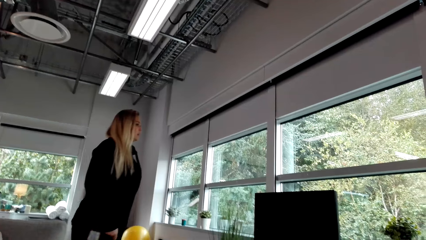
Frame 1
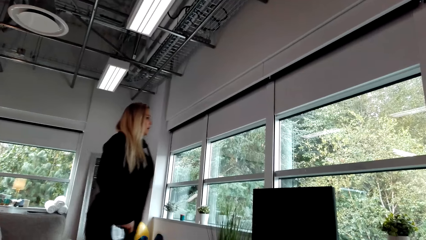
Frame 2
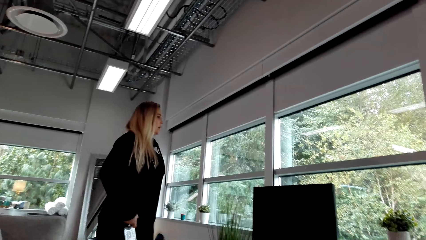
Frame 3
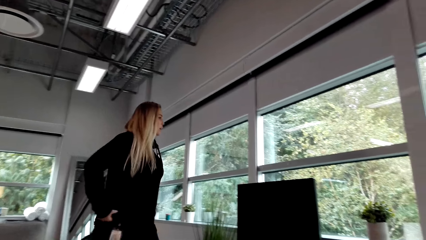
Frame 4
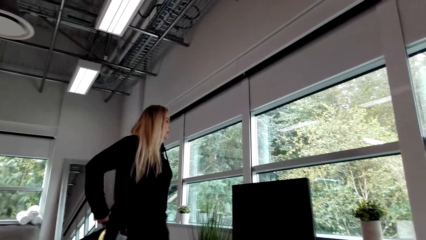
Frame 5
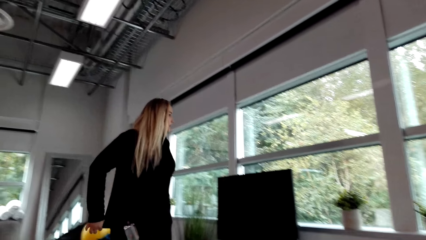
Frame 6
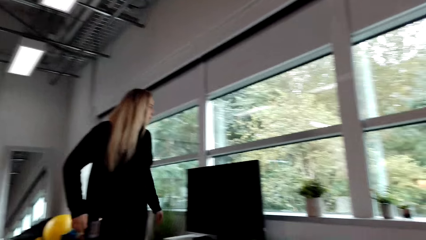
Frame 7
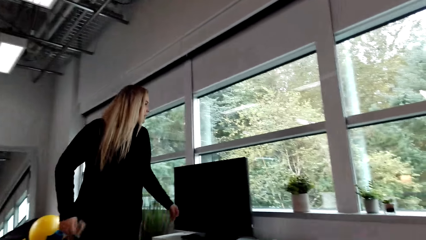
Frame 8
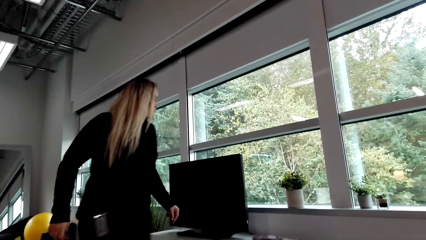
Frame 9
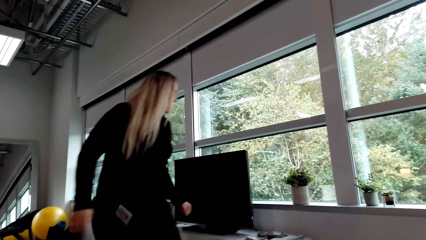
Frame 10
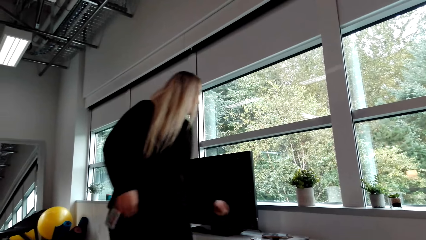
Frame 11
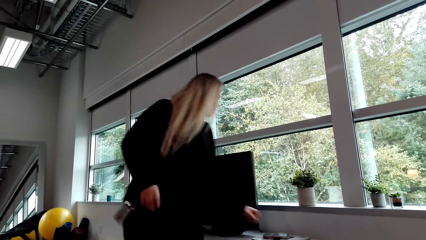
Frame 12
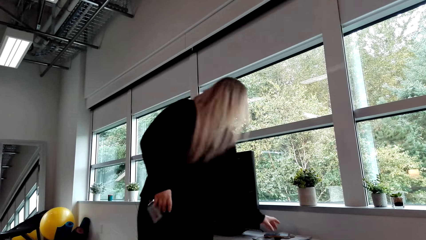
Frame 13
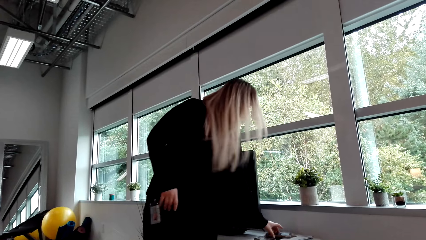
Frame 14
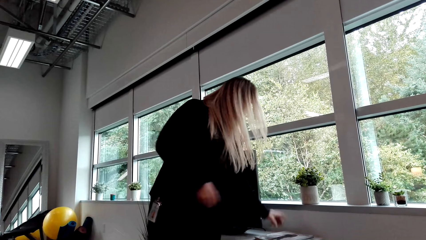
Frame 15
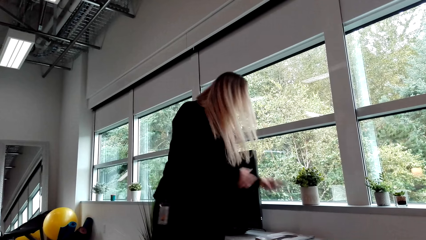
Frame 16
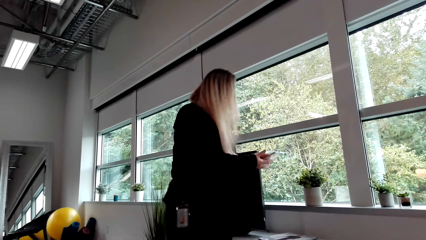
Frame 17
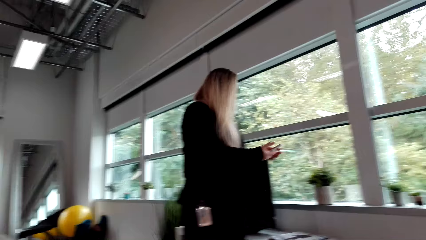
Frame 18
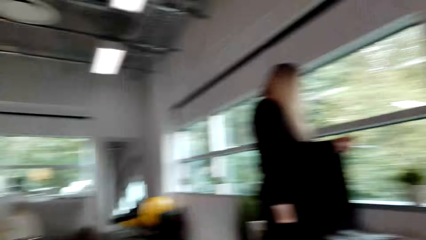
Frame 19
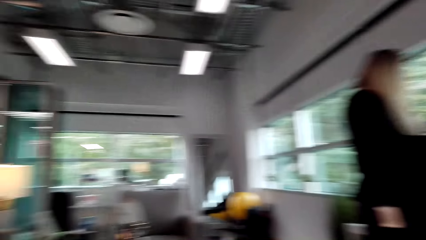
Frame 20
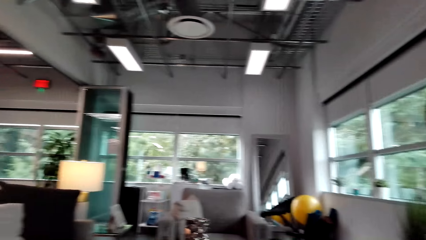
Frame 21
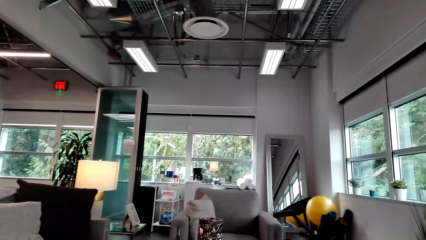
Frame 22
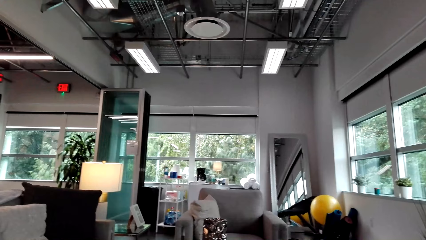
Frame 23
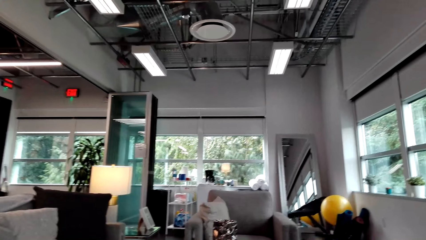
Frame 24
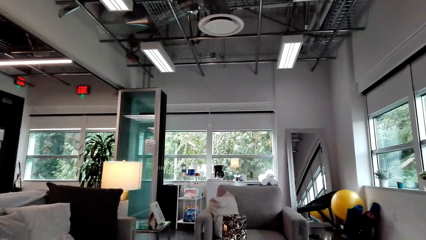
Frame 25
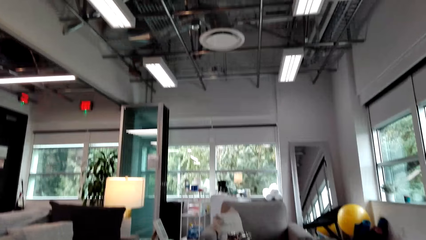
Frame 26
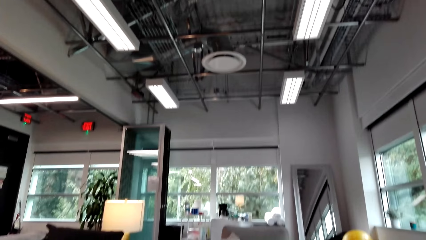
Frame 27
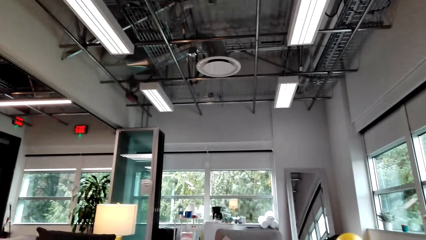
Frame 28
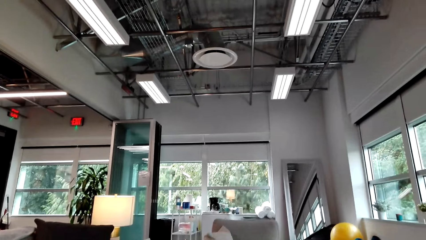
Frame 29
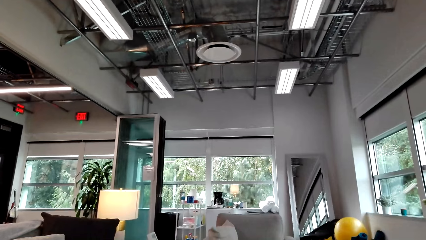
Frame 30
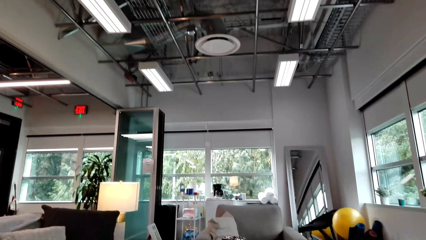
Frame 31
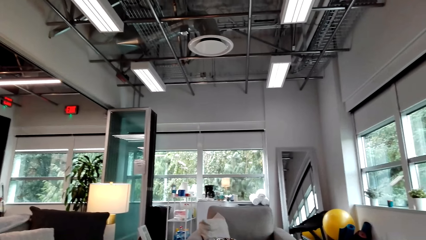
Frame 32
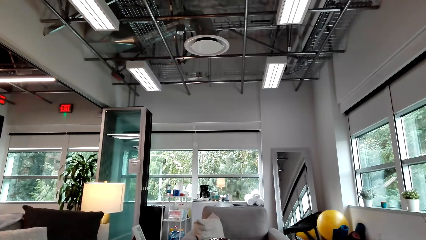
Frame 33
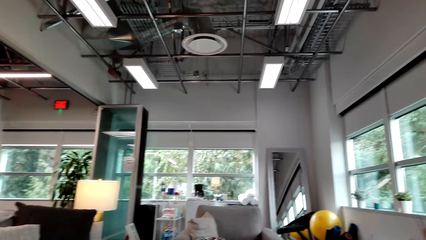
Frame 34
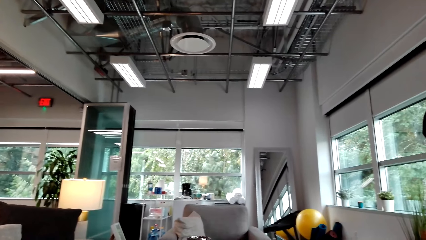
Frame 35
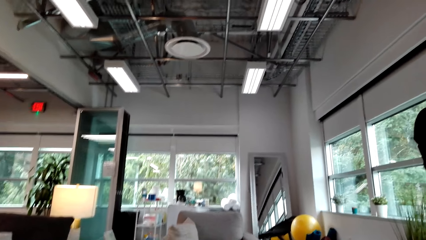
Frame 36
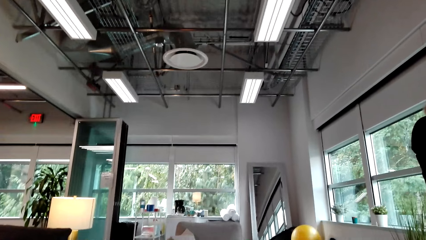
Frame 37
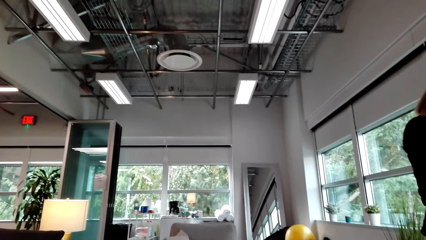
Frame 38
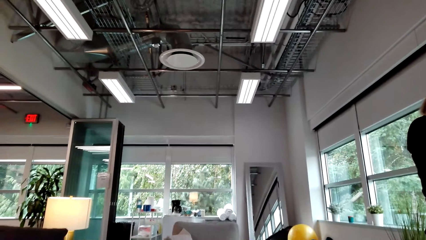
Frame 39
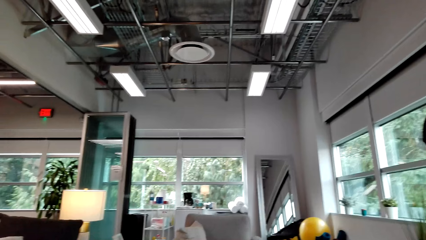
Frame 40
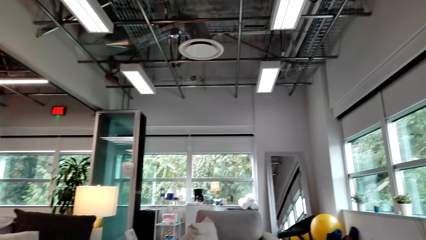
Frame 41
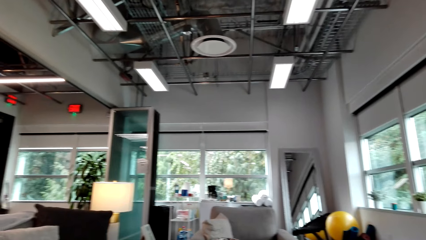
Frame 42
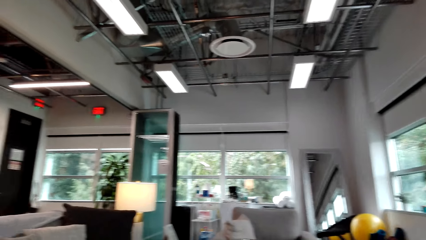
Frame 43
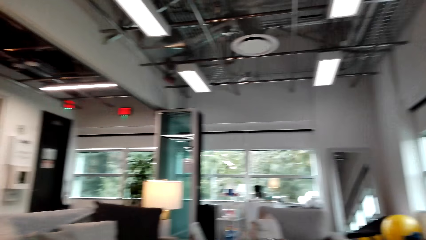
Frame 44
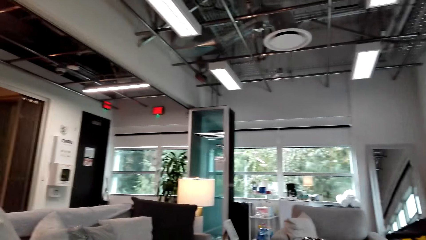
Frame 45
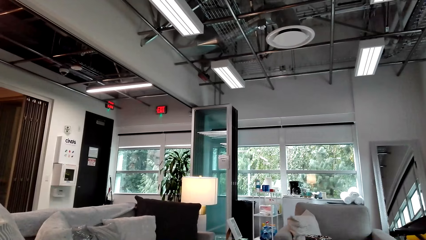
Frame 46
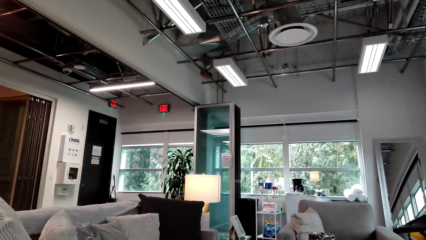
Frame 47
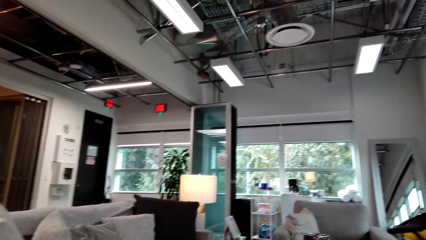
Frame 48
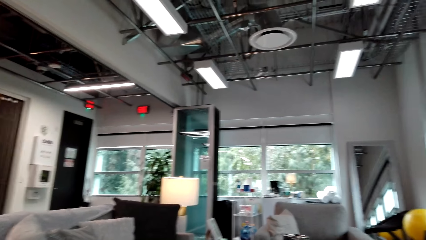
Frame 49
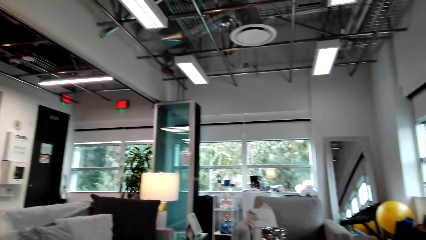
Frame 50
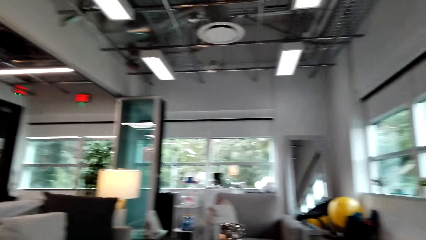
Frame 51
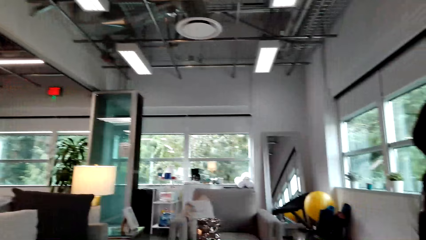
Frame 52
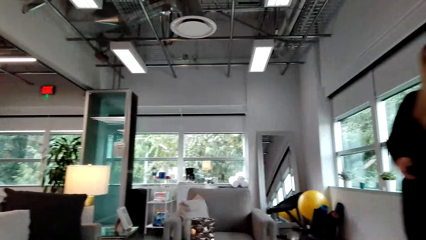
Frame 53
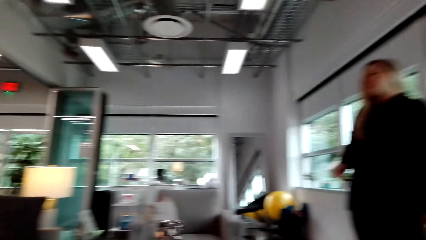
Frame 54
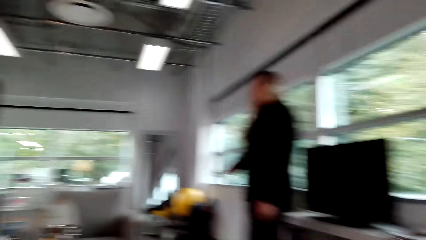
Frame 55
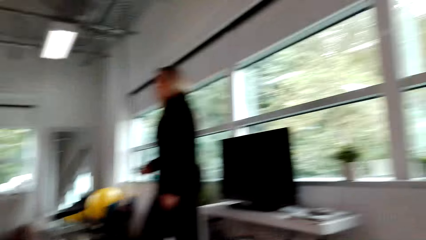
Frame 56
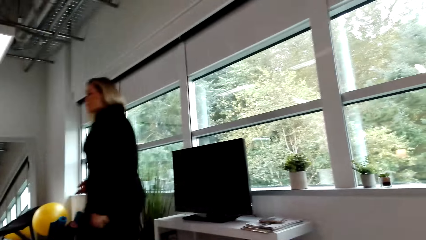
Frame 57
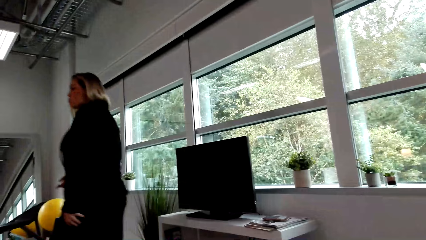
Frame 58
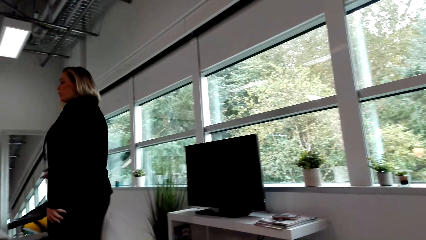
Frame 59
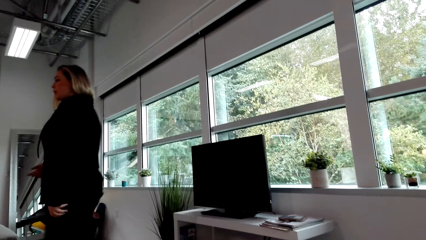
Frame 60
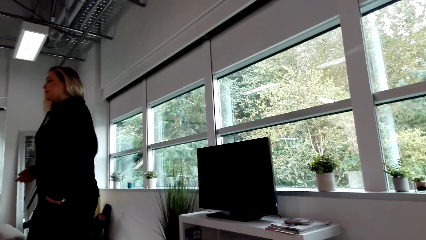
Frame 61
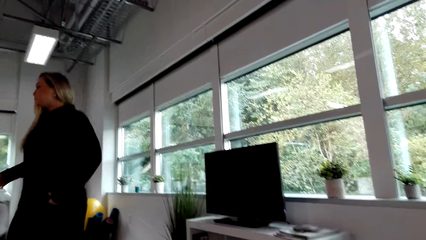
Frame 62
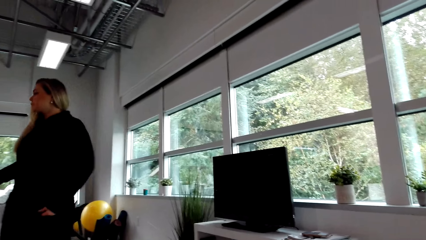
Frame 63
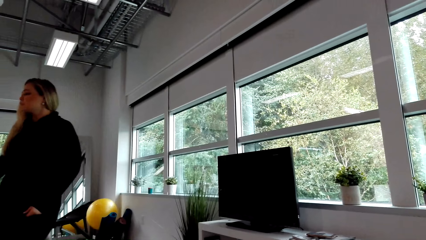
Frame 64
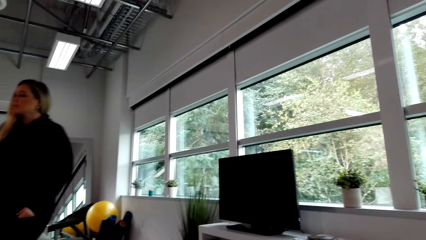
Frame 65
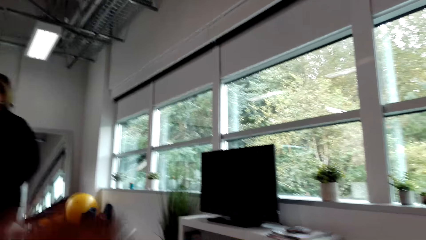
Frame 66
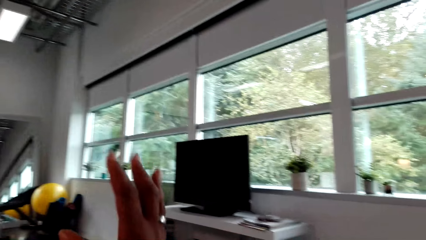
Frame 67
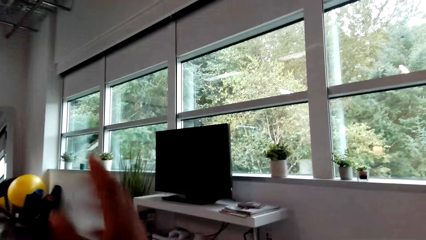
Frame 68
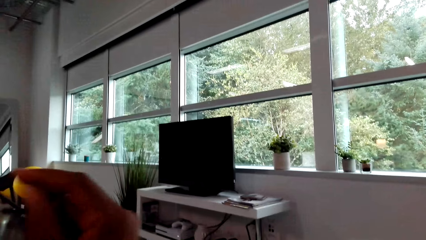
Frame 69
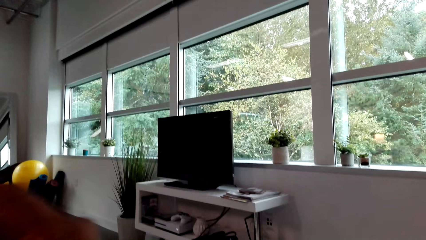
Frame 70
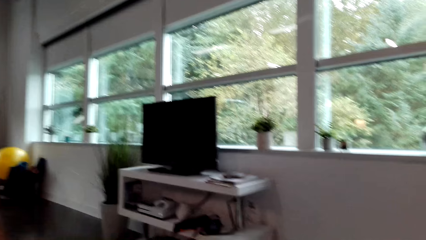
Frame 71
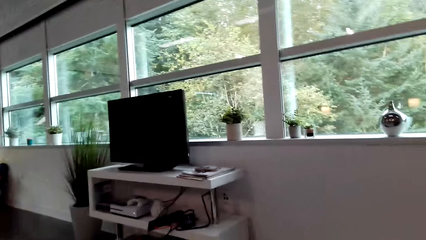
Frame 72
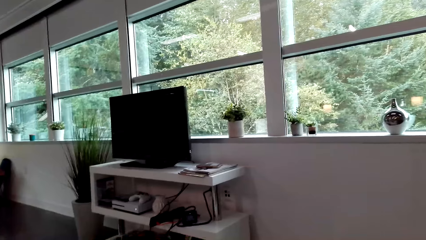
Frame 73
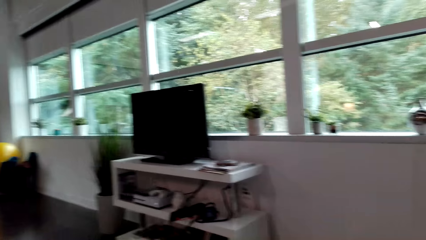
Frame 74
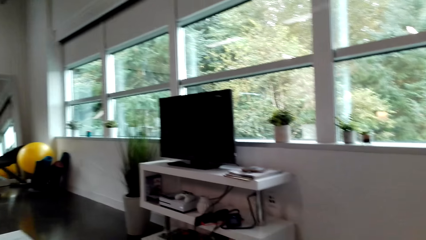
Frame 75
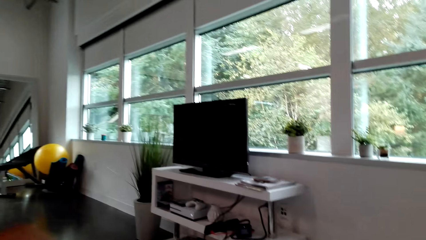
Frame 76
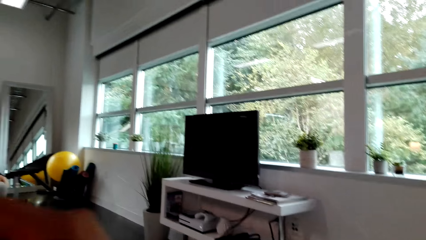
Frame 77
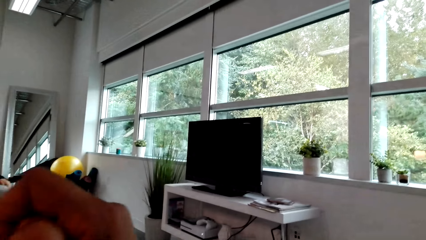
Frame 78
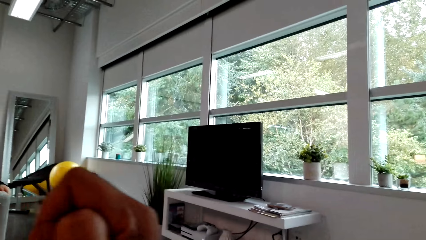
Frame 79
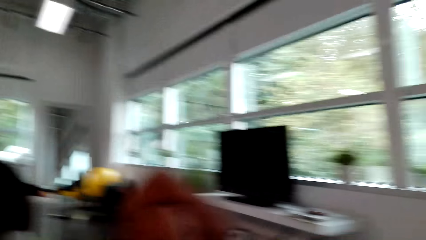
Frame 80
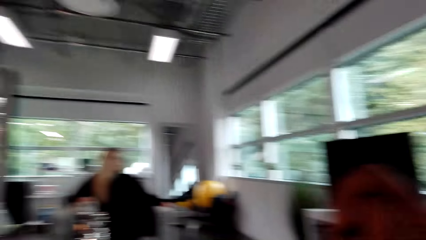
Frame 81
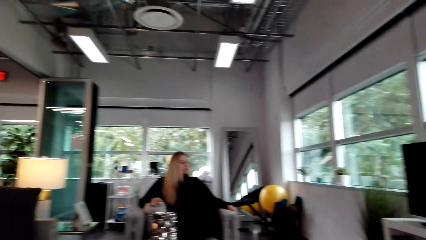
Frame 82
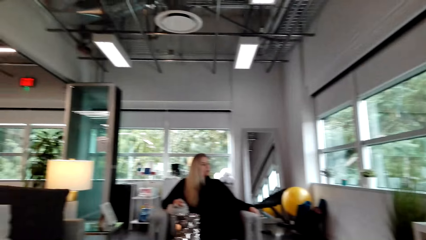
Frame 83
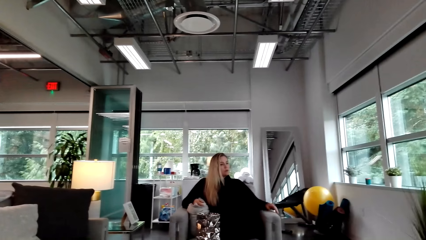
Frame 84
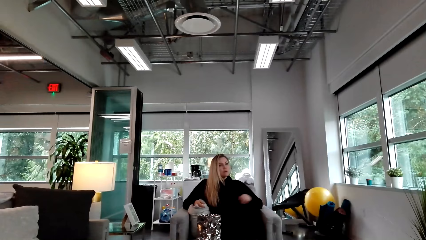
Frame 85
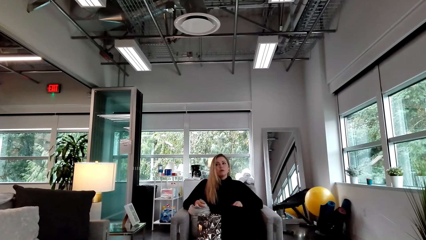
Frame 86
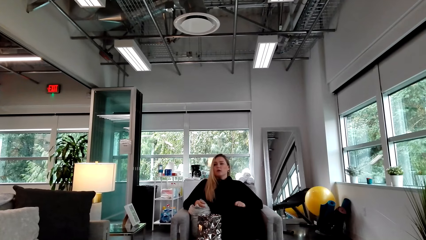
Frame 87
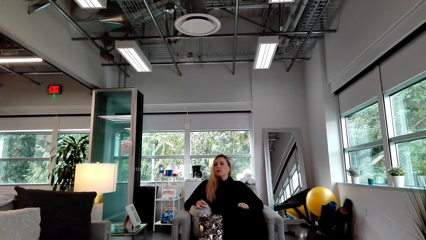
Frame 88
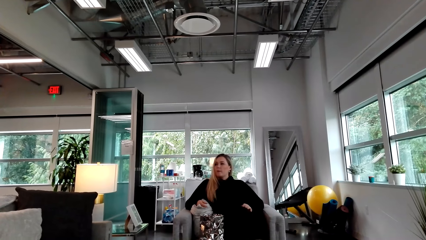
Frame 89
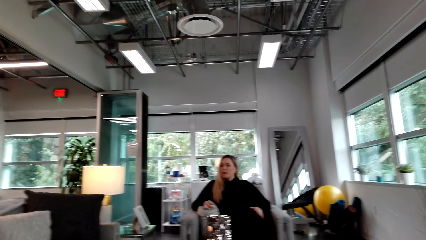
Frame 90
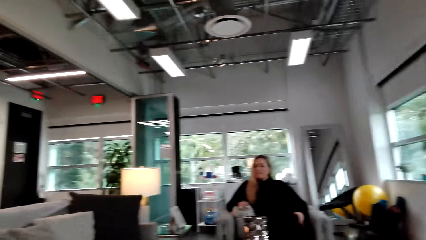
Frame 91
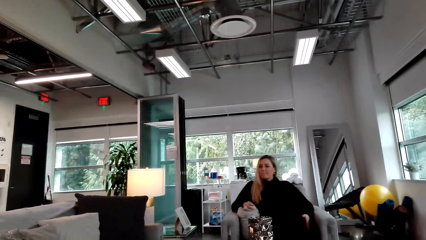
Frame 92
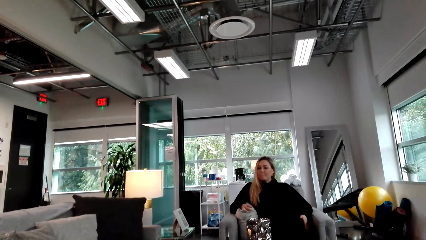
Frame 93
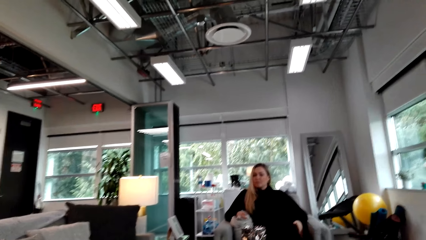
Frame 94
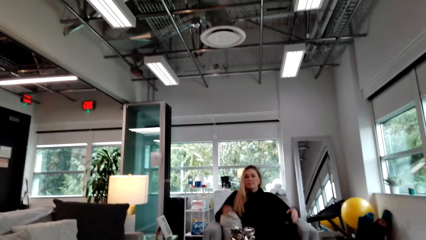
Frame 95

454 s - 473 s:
A woman picks up a phone. The camera wearer looks around the house. She moves her hand. The woman sits on the sofa.
